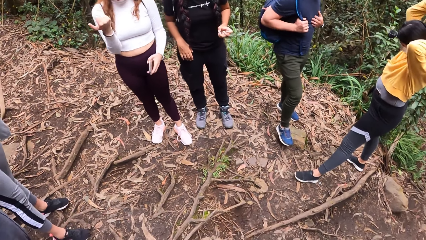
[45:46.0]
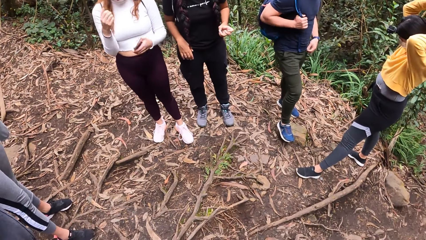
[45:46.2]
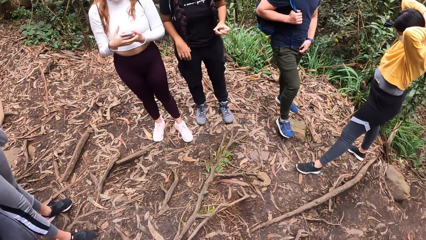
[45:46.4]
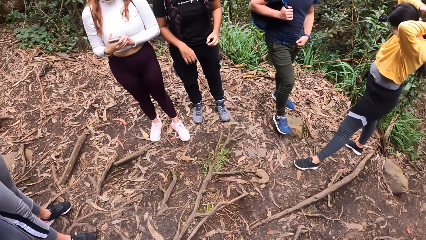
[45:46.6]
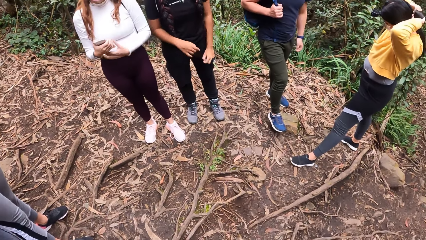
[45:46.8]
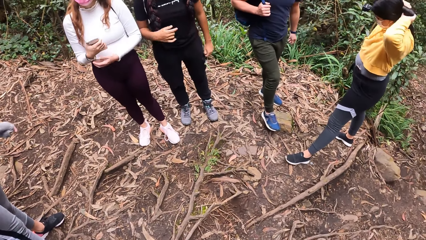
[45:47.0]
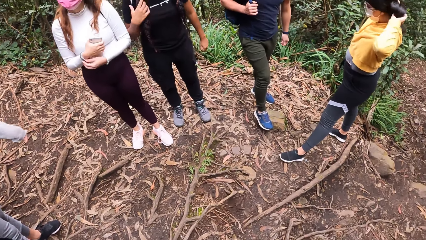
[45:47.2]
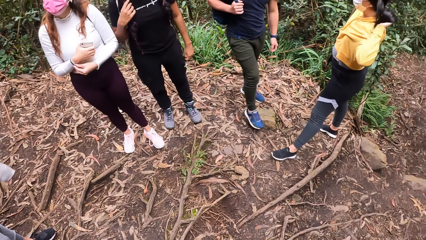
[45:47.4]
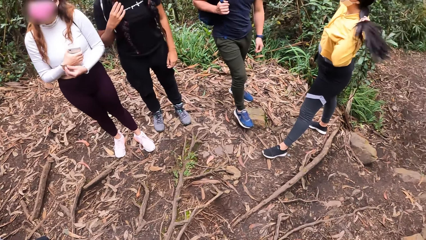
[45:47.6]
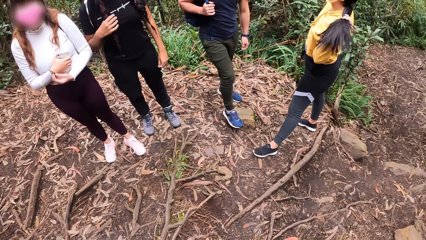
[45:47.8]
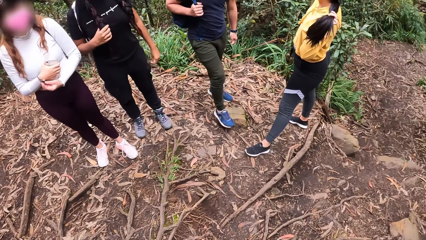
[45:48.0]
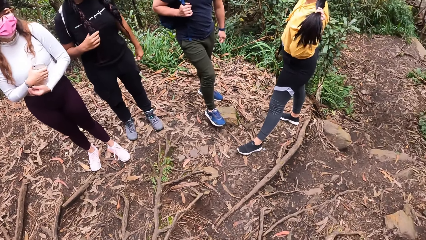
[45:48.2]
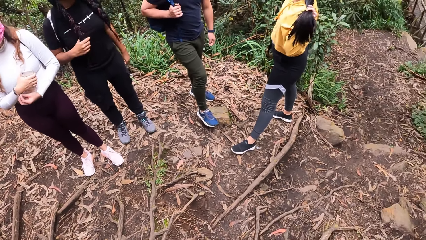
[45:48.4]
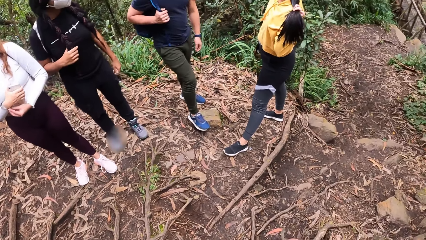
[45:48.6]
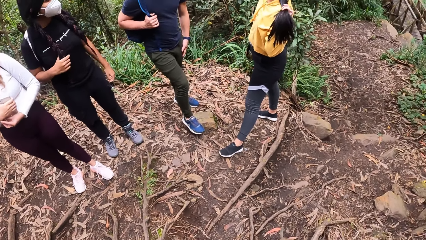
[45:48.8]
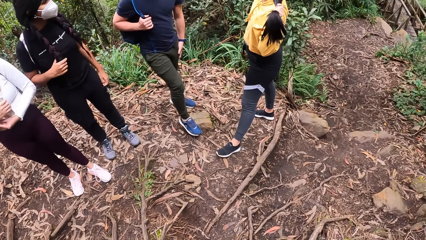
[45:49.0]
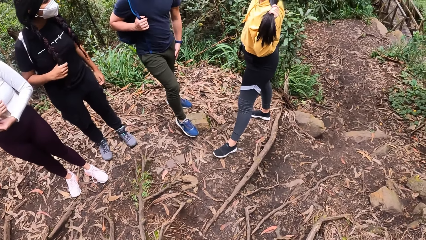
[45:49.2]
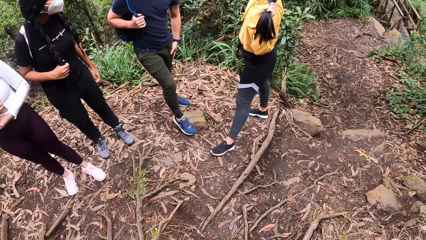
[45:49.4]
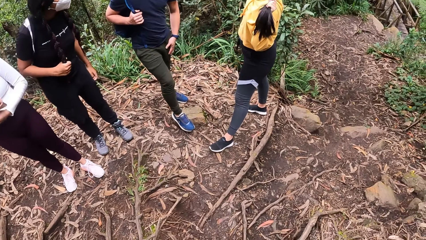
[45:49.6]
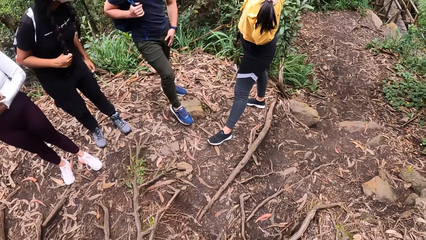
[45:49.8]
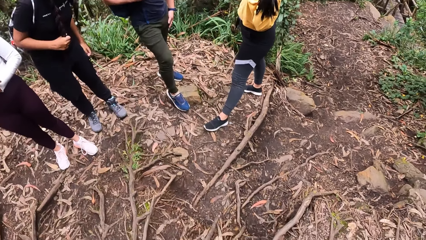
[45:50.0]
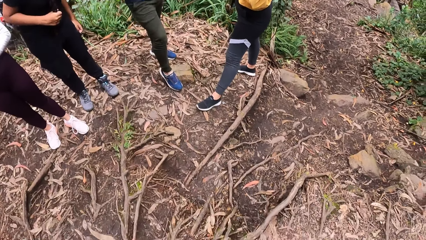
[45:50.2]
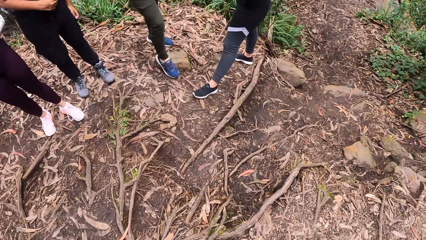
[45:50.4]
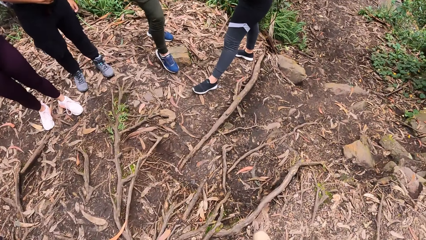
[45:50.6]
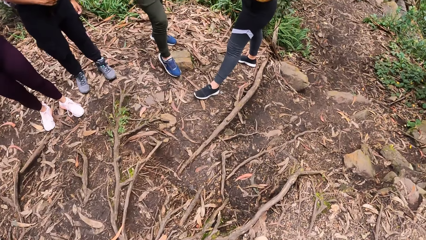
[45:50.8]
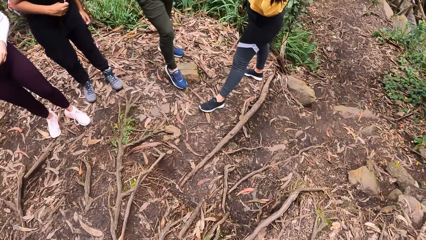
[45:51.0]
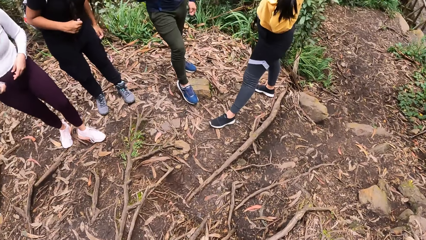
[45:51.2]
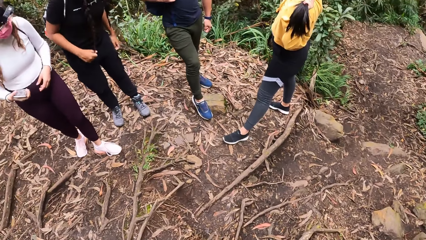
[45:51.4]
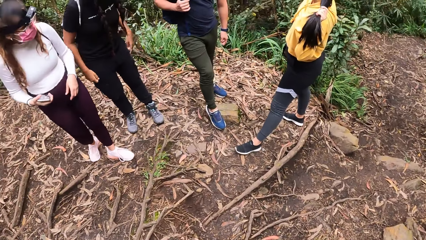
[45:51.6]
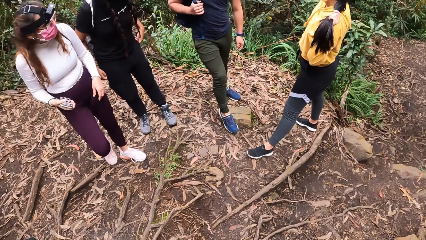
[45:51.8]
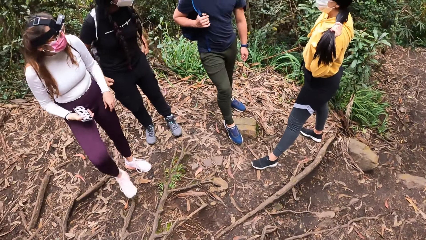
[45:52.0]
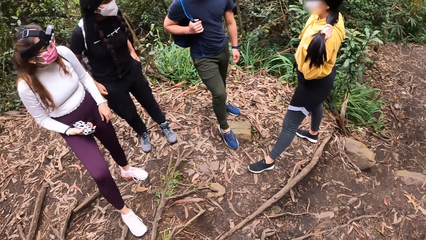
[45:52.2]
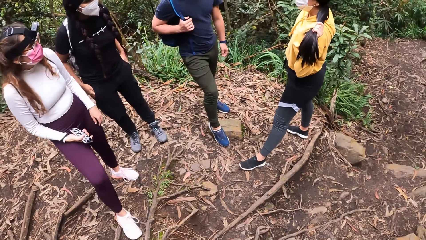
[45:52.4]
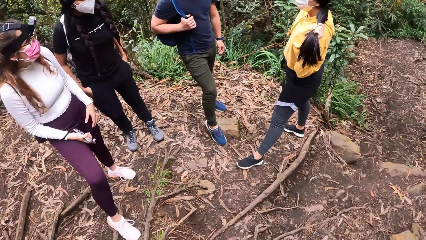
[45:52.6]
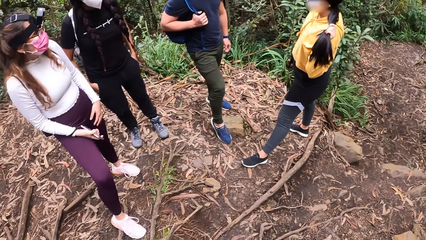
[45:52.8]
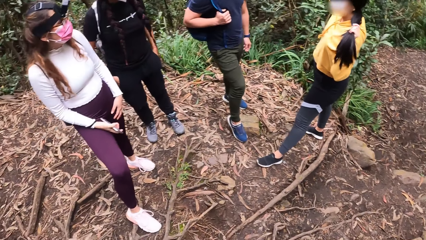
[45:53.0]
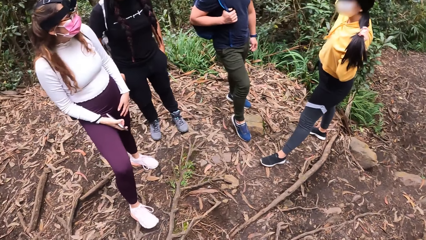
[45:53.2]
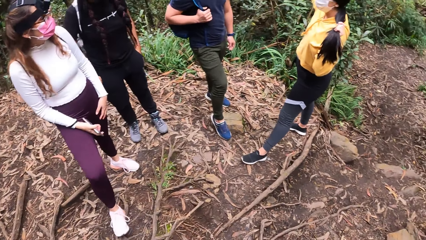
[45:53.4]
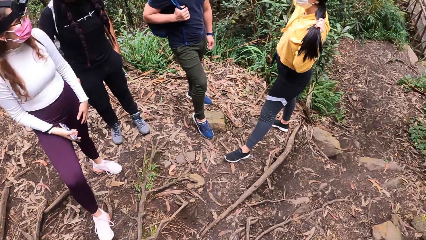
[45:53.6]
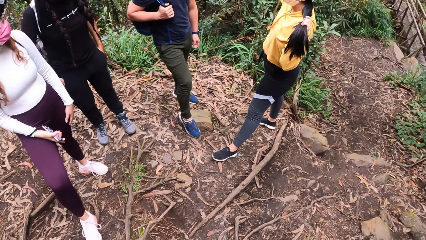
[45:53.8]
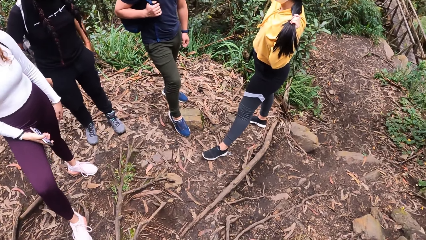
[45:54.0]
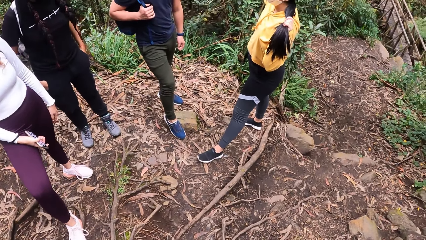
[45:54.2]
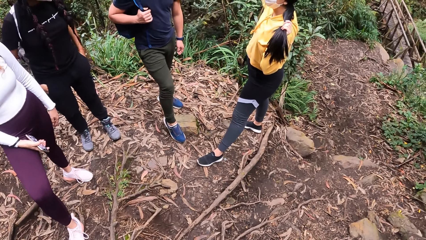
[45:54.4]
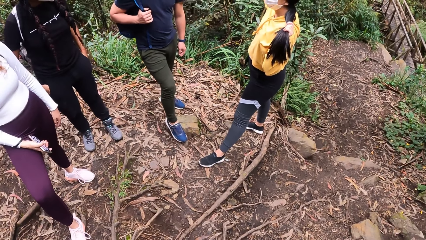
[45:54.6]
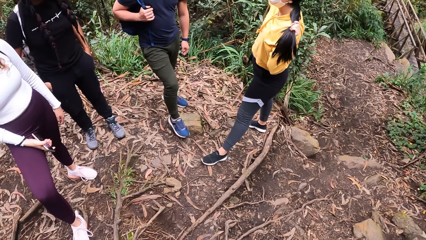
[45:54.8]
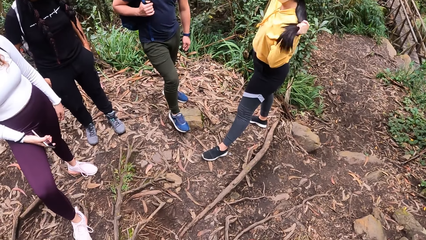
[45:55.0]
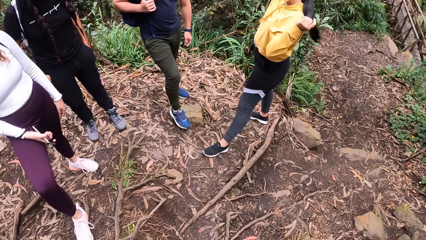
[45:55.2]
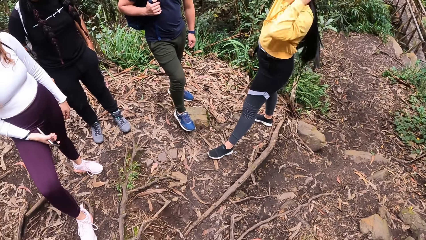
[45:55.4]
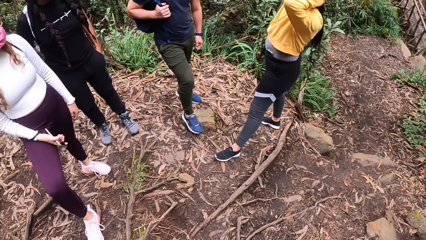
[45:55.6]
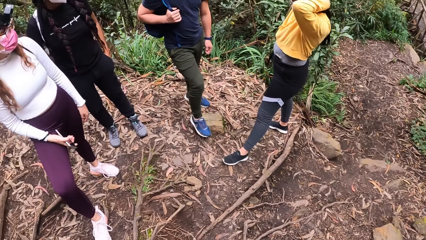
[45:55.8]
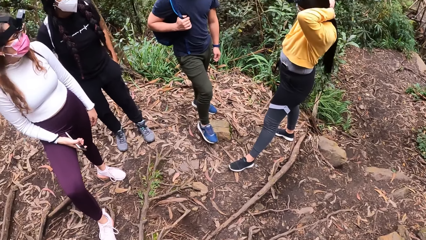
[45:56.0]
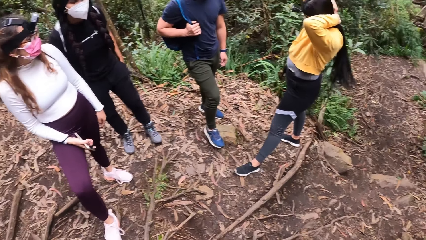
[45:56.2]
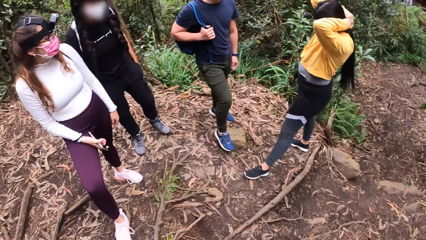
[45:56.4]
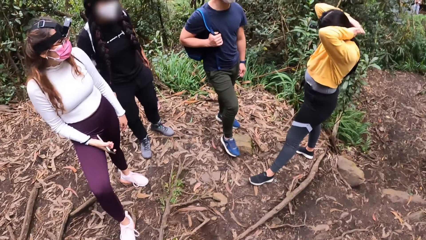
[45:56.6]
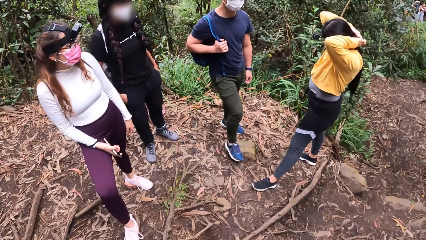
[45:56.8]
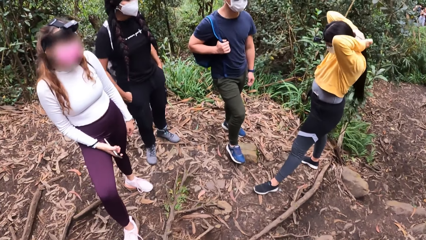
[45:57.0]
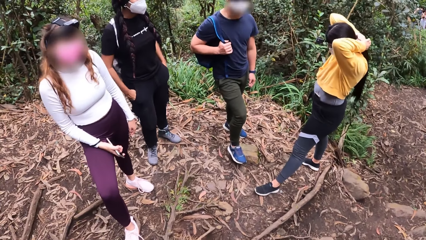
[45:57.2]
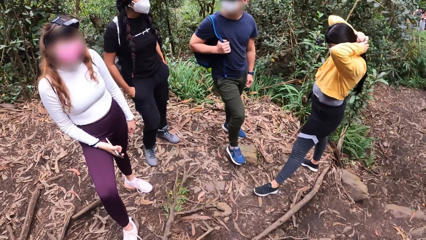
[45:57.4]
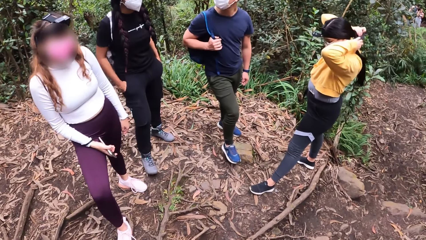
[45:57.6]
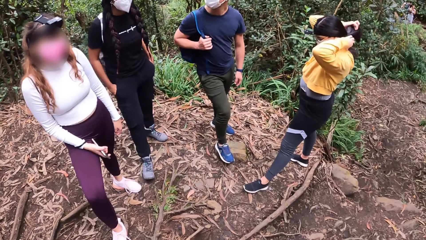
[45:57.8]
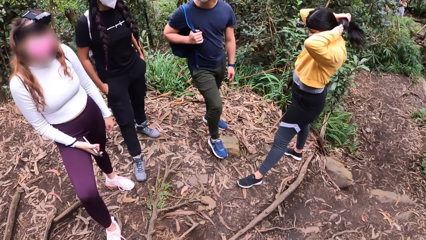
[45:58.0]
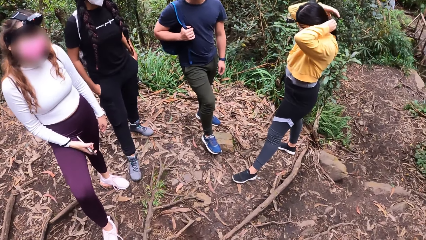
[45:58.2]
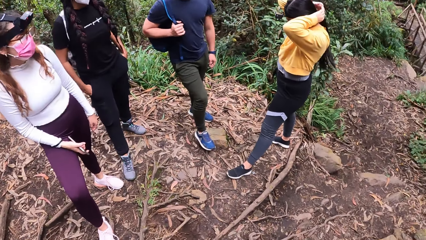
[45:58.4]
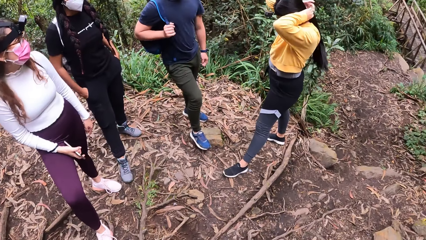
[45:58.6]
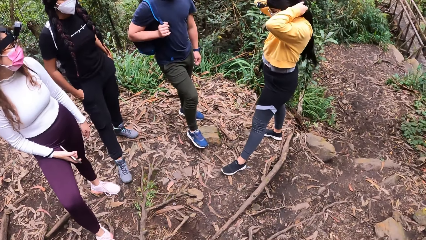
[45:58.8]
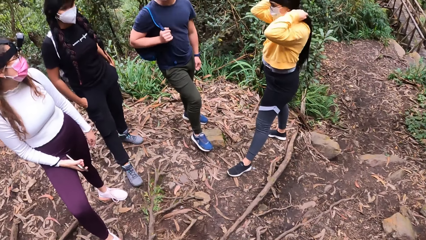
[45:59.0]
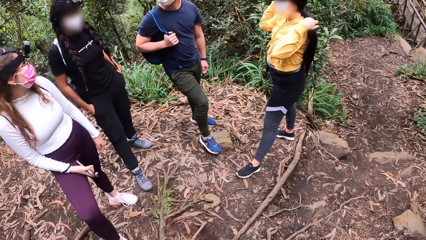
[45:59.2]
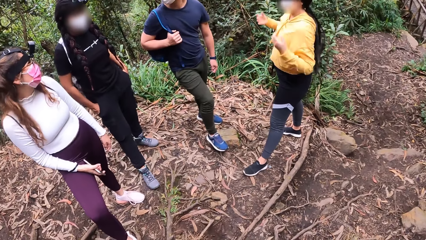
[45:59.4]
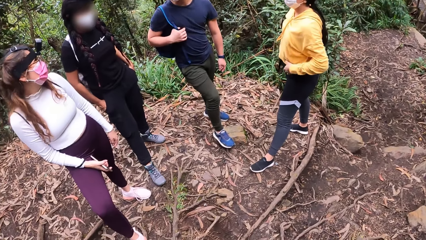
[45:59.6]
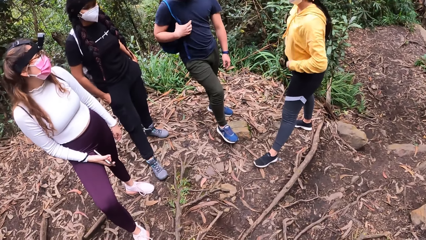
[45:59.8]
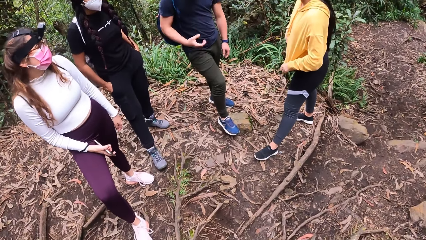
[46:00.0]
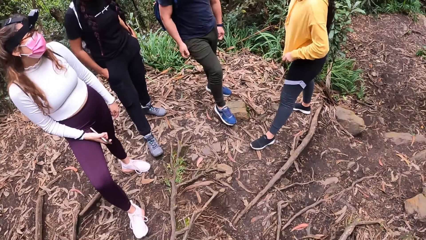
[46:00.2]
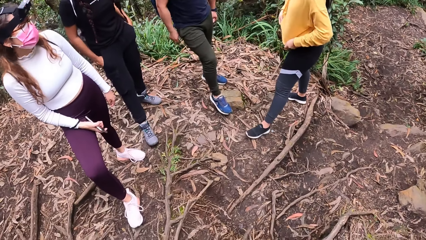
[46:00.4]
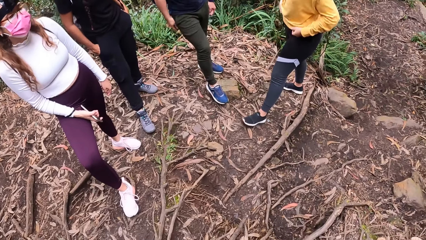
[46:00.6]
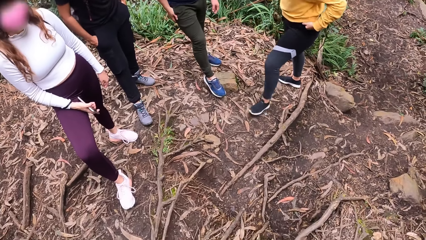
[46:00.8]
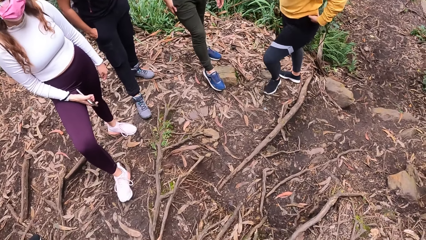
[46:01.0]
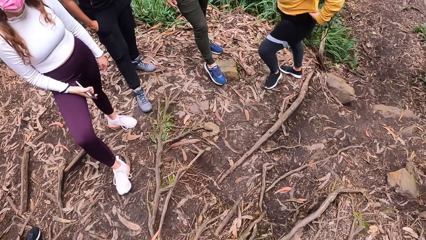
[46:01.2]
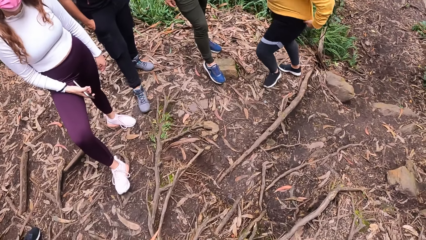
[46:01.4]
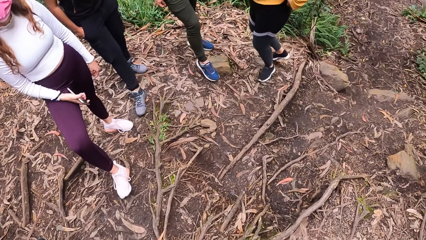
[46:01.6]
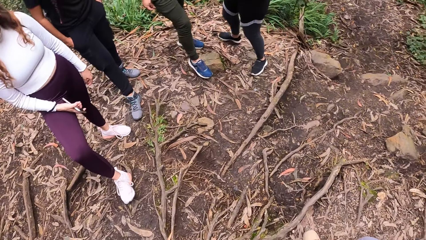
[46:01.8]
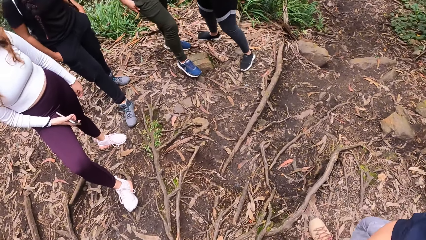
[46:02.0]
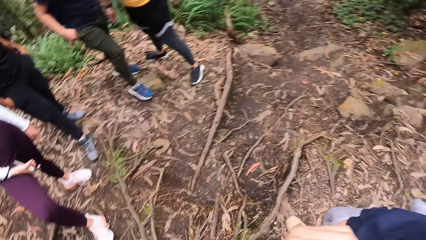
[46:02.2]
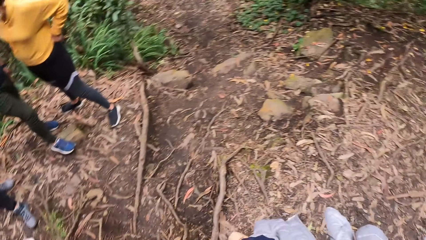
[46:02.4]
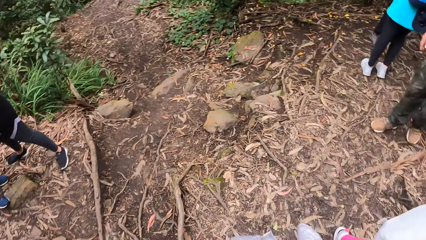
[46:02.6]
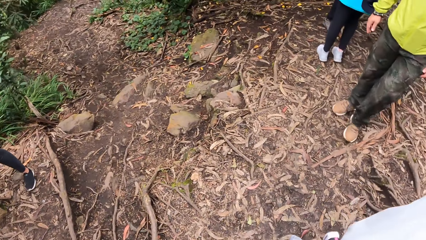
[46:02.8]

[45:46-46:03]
A woman holds her hair with her left hand.
